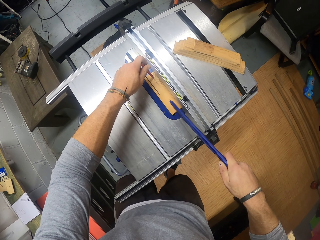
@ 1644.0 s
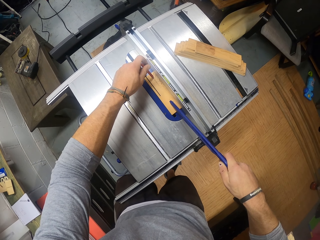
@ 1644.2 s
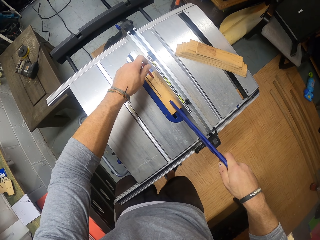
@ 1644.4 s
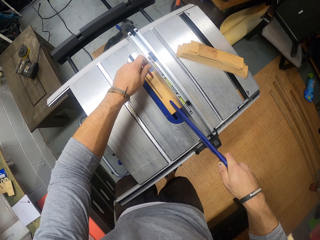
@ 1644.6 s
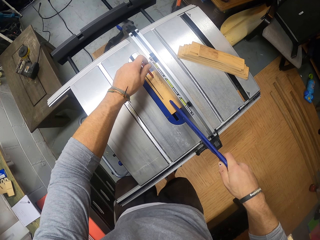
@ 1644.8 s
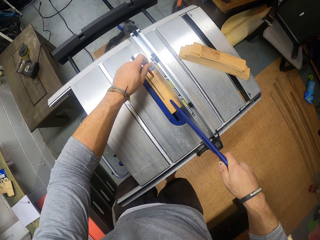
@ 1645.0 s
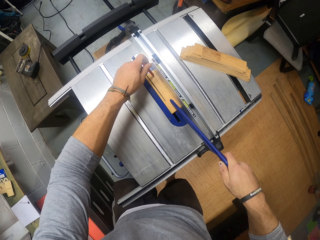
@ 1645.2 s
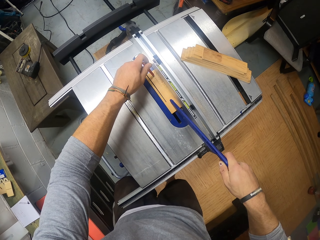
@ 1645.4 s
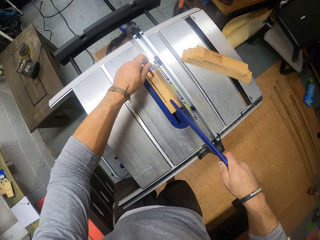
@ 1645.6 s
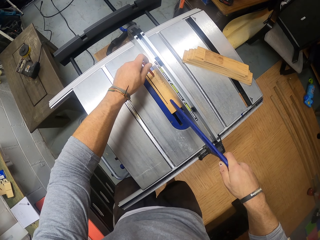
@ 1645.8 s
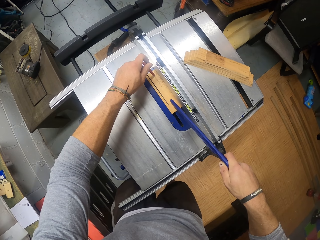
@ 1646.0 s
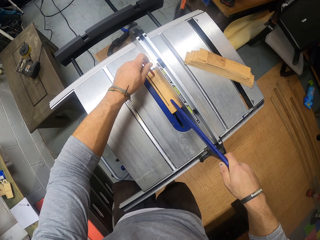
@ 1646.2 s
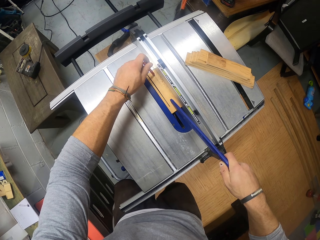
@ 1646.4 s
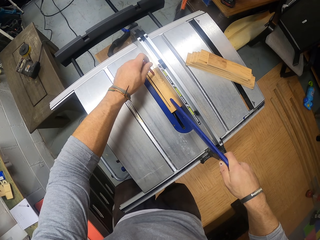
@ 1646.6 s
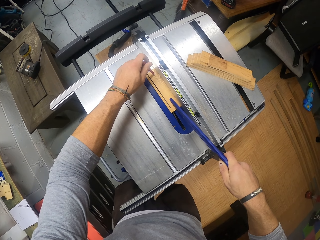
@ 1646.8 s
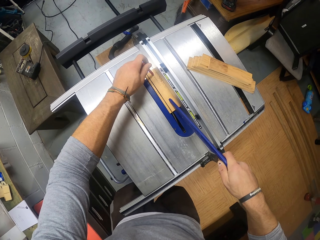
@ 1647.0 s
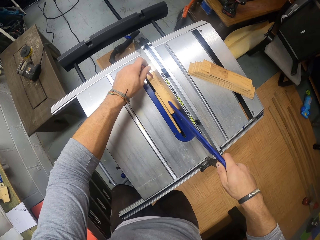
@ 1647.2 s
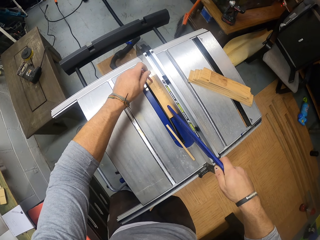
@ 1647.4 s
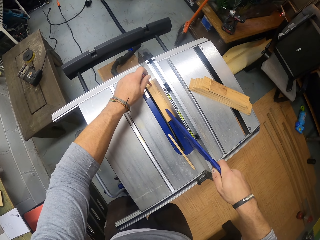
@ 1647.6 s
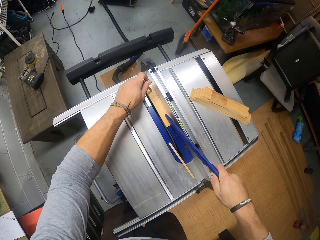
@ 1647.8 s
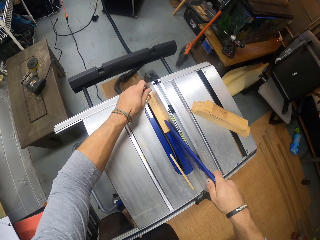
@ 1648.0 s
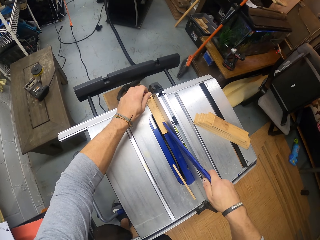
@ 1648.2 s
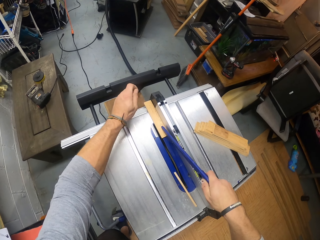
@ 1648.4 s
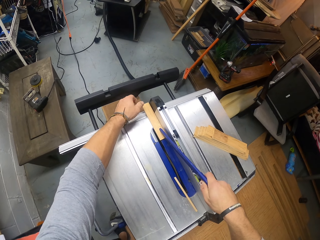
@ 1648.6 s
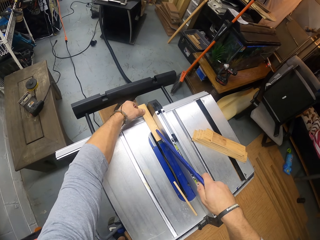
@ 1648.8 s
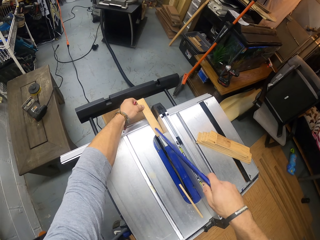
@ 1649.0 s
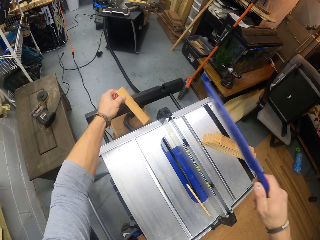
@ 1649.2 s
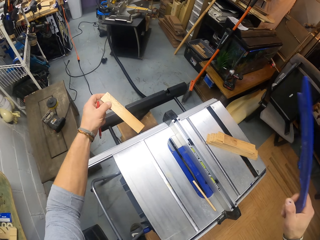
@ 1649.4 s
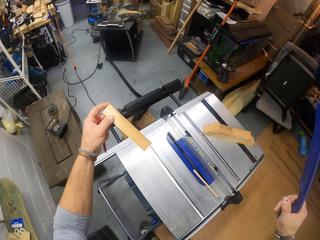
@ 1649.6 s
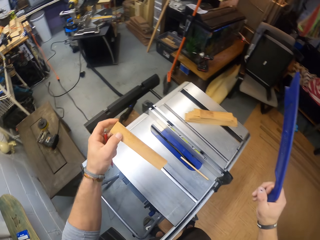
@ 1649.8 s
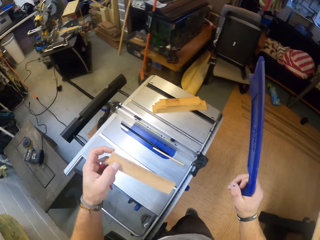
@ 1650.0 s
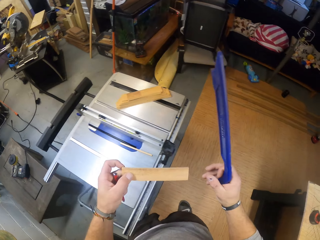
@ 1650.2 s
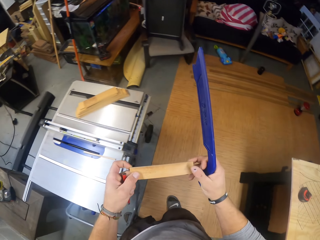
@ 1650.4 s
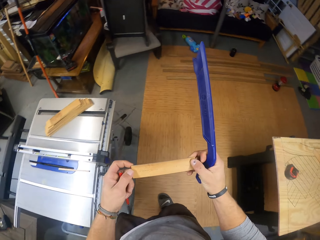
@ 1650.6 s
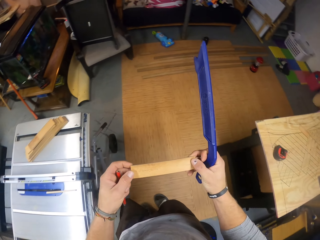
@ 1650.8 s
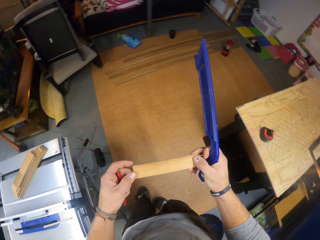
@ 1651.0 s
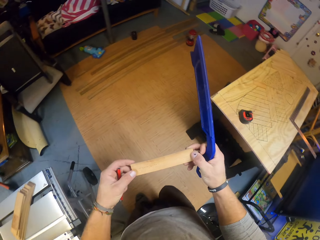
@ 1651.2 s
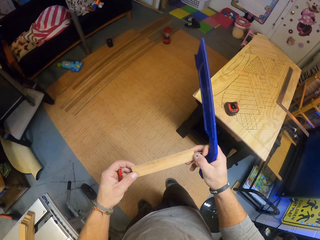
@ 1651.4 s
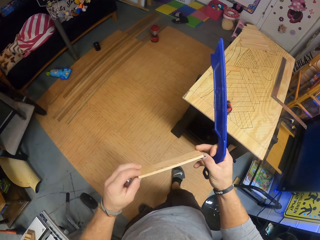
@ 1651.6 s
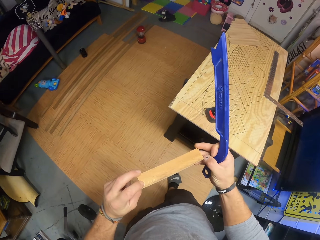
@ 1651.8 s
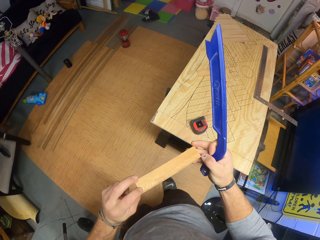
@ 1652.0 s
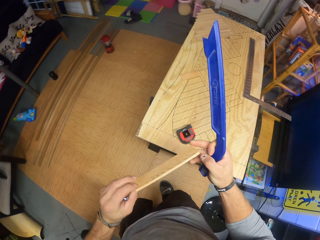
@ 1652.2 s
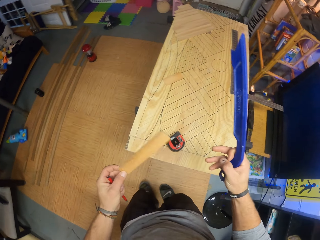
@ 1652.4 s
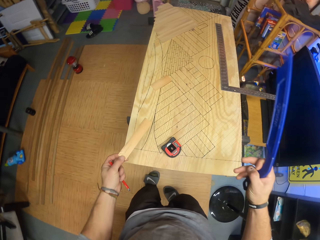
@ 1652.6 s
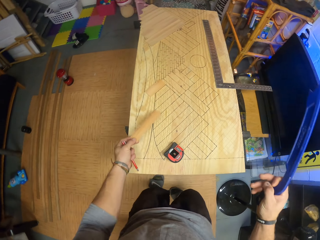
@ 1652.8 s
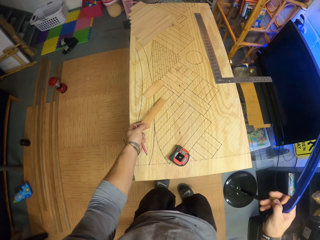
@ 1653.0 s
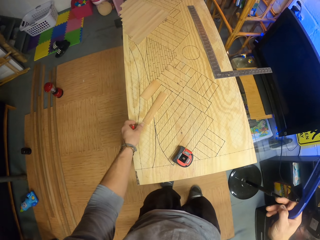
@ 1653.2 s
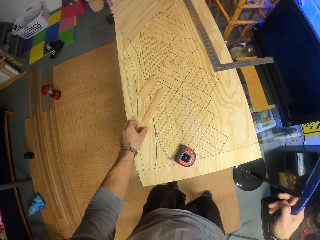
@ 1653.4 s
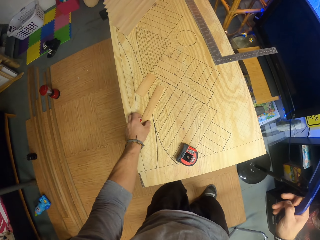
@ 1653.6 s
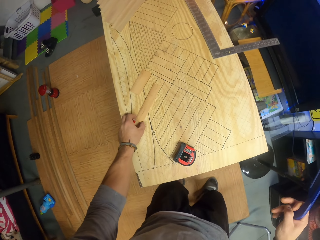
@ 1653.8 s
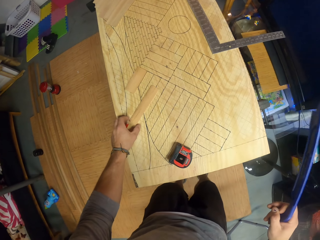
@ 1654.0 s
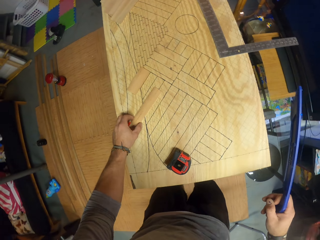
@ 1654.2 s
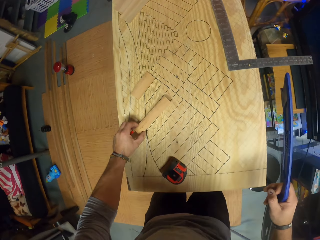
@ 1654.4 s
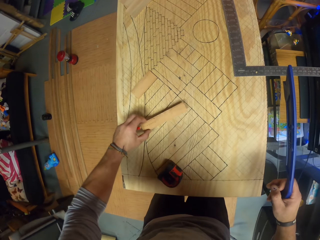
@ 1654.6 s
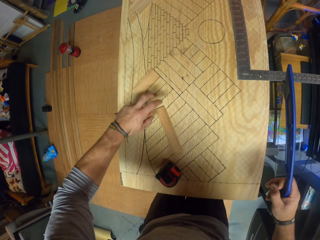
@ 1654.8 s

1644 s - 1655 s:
The camera wearer removes the pencil in his left hand from the wood on the table saw. He pulls the piece of wood from the table saw with his left hand. He removes the wood pusher in his right hand from the wood on the table saw. He lifts the wood. He holds the piece of wood in both hands. He removes his right hand from the piece of wood in both hands. He places the piece of wood on a plank with his left hand. He moves the piece of wood on the plank with his left hand.

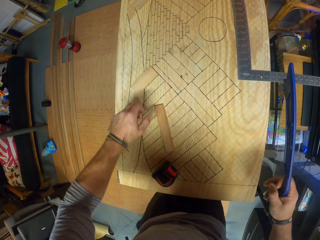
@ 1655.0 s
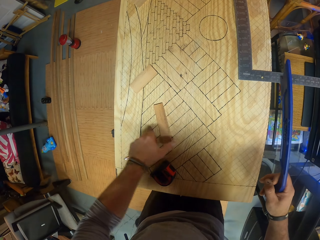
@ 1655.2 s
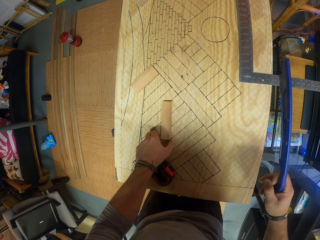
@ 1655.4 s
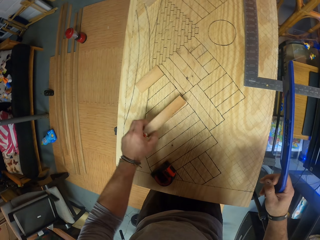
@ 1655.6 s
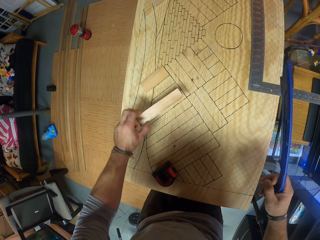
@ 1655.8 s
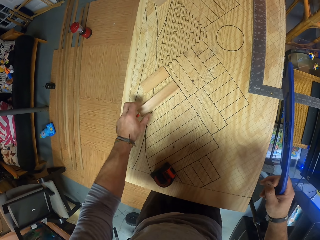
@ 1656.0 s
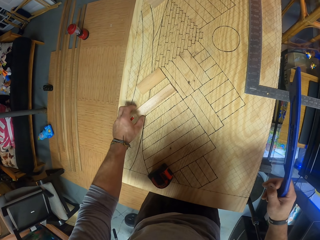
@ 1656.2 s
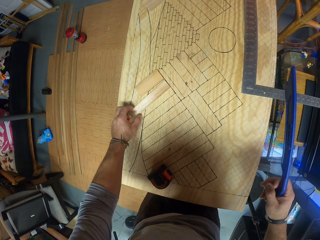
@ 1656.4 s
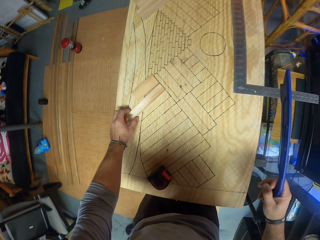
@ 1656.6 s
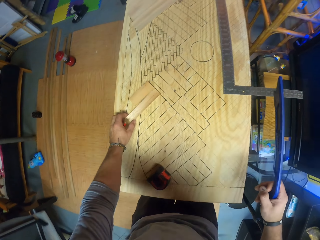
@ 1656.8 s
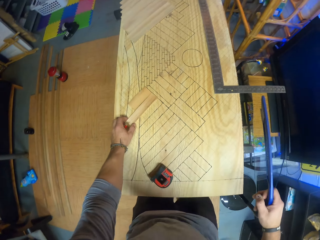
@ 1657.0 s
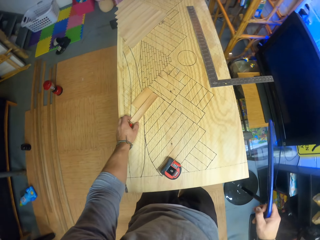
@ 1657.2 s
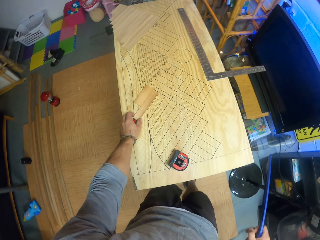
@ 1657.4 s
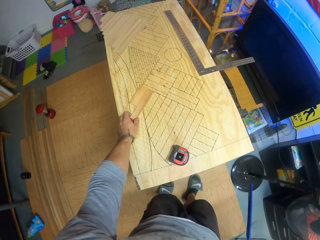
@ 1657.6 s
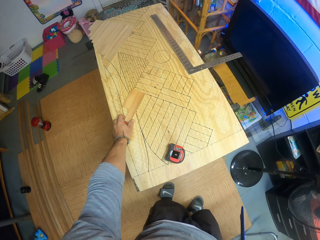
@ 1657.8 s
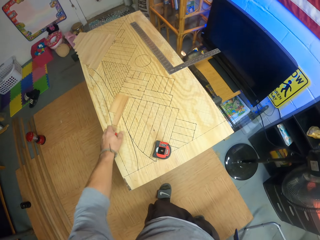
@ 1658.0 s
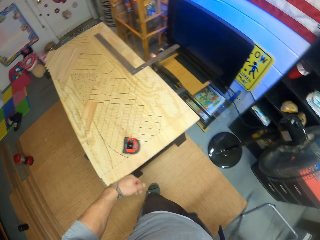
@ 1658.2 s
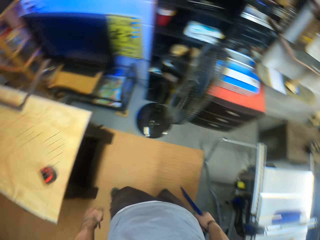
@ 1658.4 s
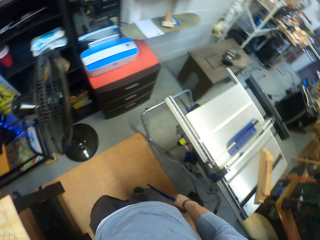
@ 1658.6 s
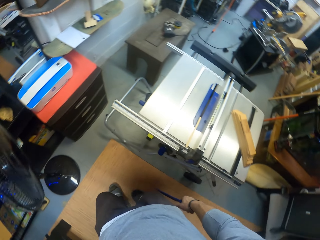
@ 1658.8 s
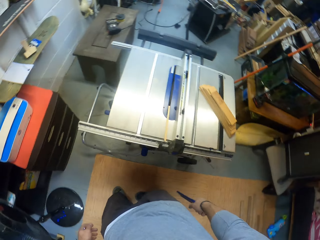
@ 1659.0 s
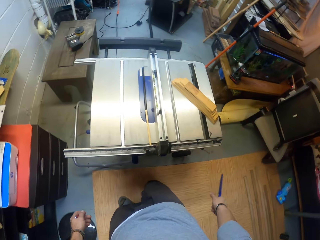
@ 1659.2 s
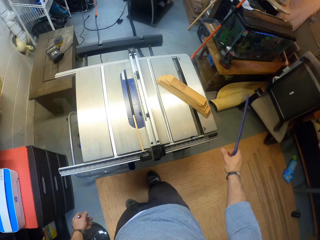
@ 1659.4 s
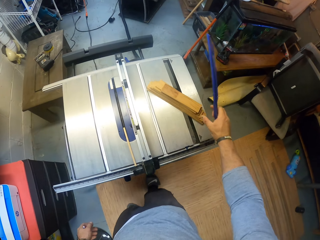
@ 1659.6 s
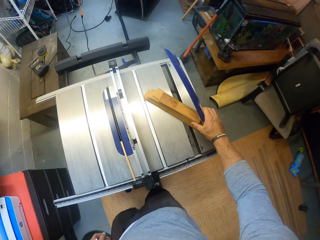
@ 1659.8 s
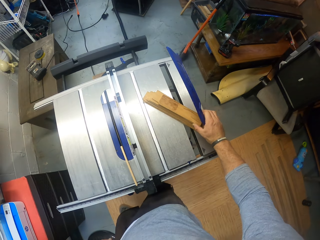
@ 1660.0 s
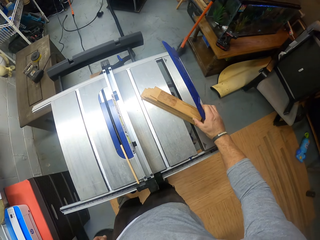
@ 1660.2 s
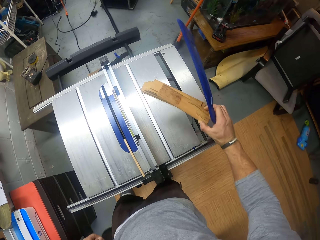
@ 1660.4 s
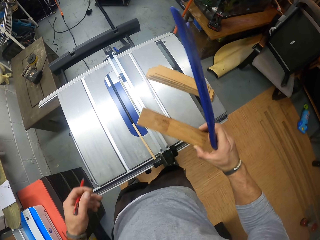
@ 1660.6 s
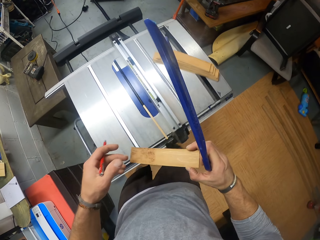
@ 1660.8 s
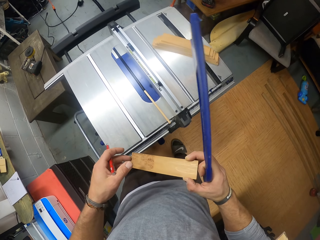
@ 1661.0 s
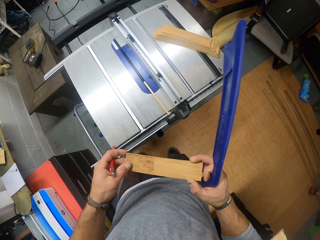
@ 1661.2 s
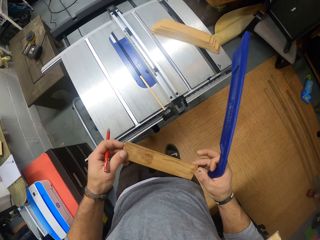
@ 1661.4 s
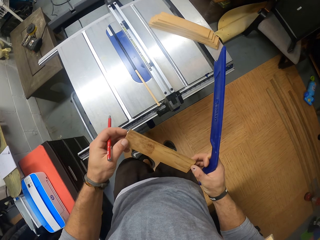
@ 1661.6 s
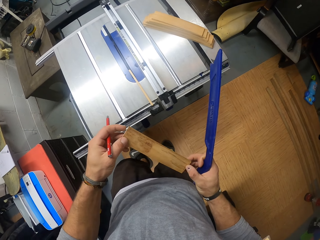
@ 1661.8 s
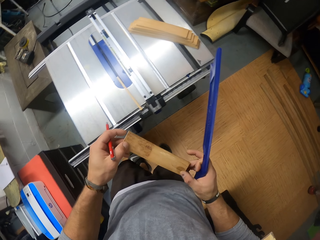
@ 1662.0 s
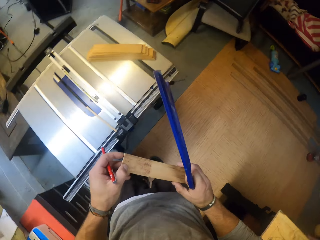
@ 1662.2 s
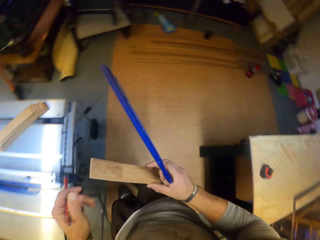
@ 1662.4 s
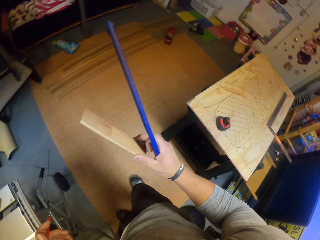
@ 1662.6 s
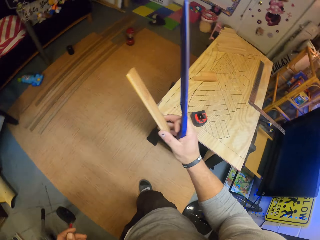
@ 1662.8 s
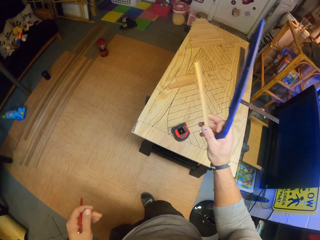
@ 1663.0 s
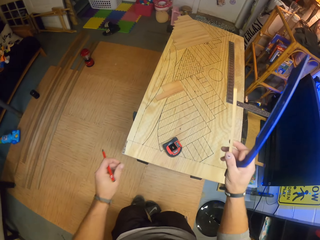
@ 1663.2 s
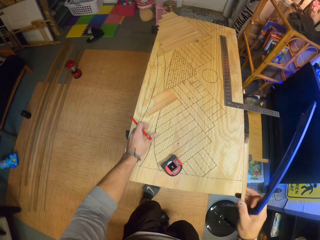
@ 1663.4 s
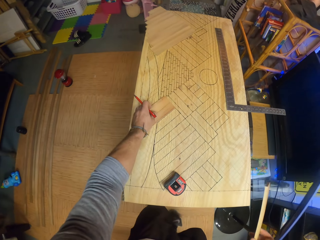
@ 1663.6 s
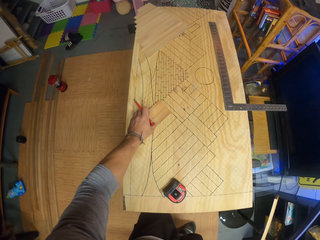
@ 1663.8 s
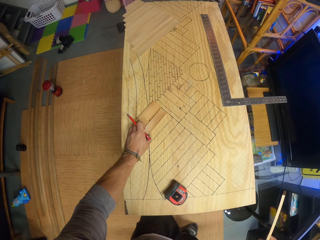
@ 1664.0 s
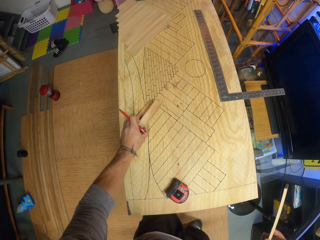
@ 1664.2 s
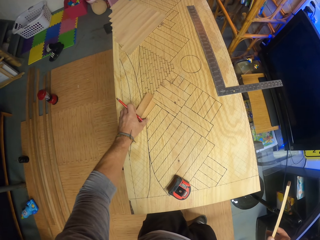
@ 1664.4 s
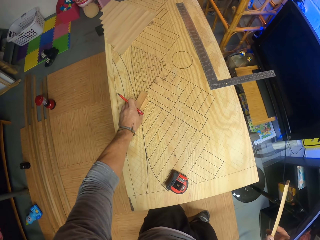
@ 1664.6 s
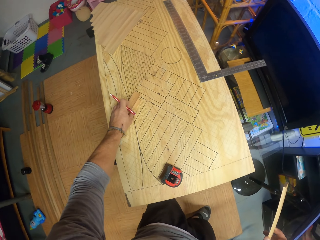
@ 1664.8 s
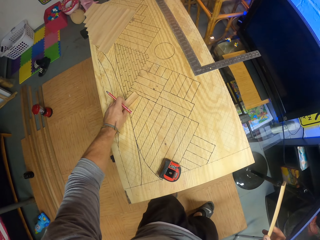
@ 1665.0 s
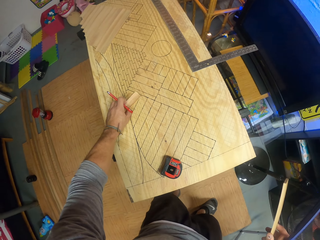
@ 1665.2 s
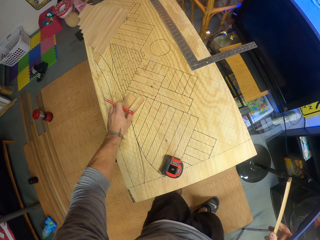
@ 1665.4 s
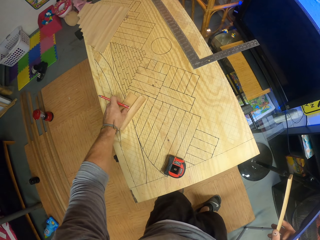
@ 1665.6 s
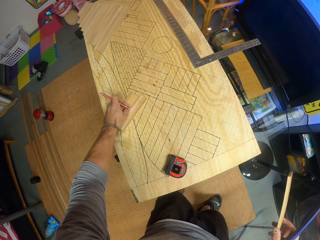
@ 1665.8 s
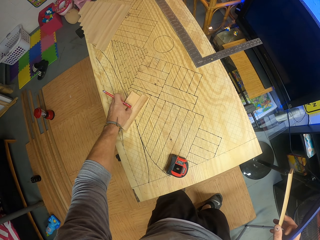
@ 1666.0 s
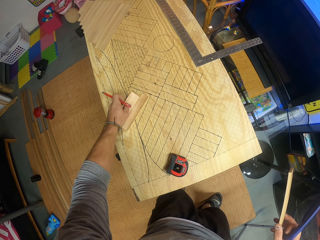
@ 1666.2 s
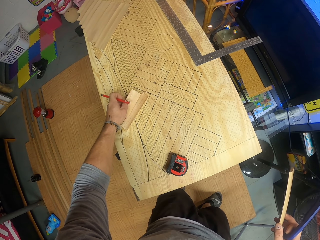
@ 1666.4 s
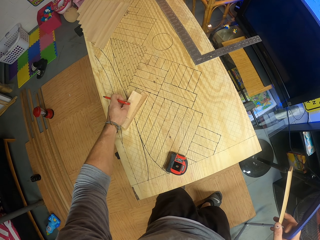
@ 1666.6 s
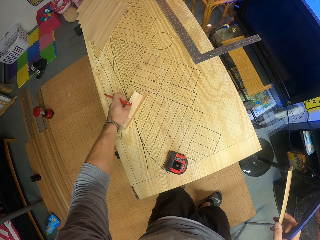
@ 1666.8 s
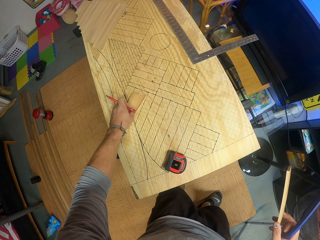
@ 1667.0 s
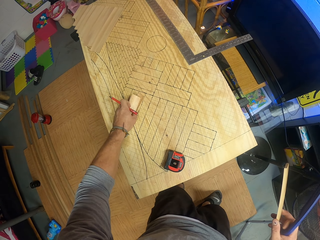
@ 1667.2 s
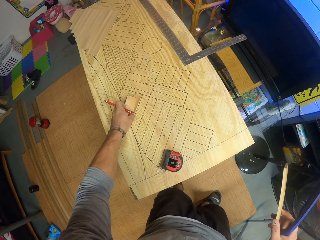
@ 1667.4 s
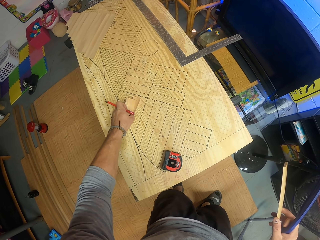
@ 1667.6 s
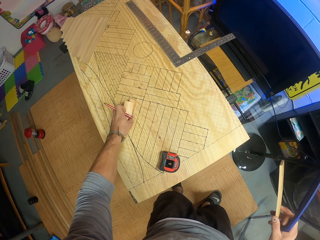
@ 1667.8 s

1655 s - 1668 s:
The camera wearer picks up the piece of wood from the plank with his left hand. He places the piece of wood on the plank with his left hand. He removes his left hand from the piece of wood on the plank. He turns around. He picks up a piece of wood from some pieces of wood on the table saw with his left hand. He holds the piece of wood with both hands. He removes his left hand from the piece of wood in both hands. He picks up some pieces of wood from the plank with his left hand. He arranges the wood.
